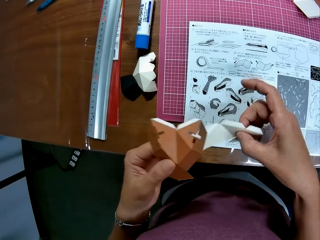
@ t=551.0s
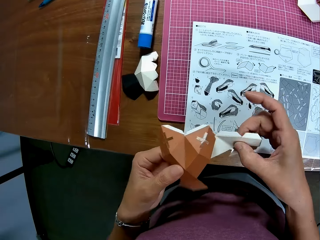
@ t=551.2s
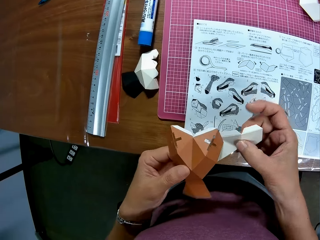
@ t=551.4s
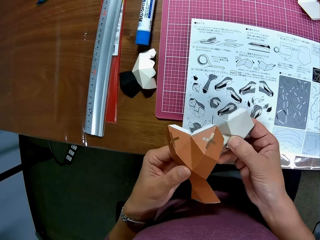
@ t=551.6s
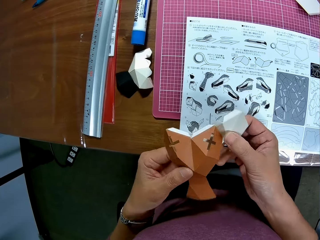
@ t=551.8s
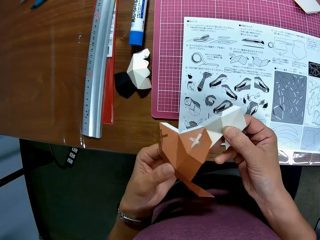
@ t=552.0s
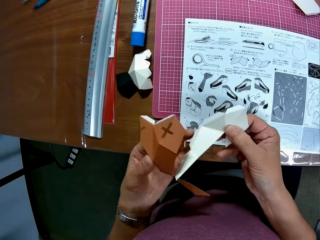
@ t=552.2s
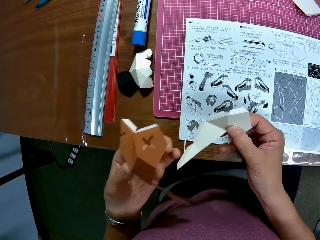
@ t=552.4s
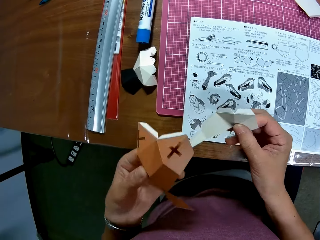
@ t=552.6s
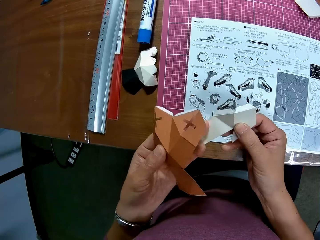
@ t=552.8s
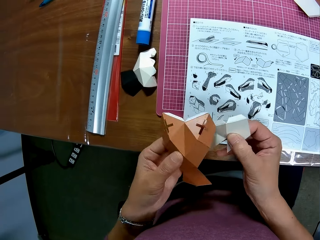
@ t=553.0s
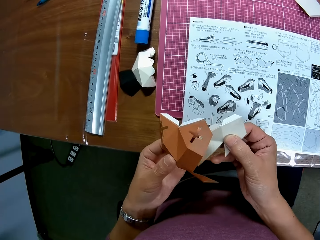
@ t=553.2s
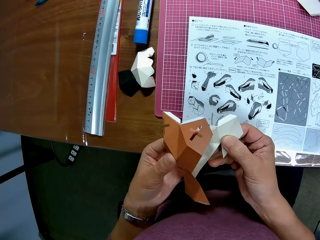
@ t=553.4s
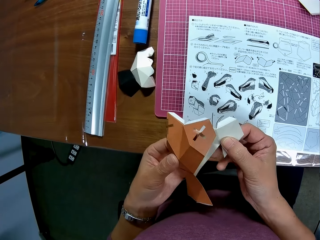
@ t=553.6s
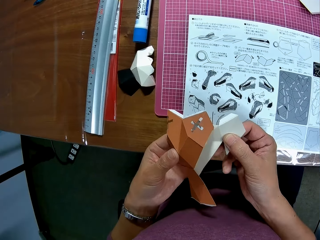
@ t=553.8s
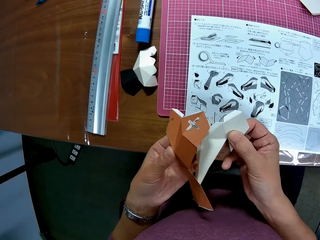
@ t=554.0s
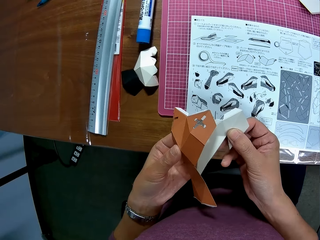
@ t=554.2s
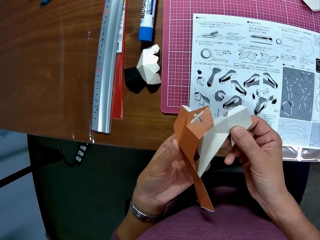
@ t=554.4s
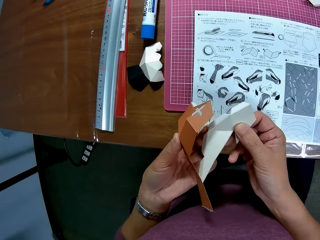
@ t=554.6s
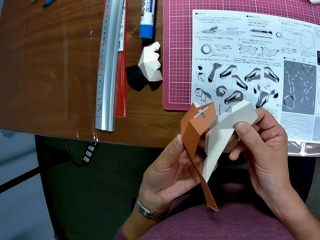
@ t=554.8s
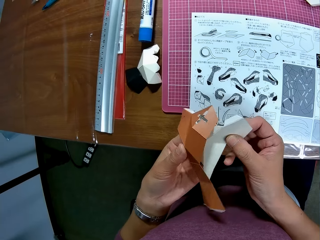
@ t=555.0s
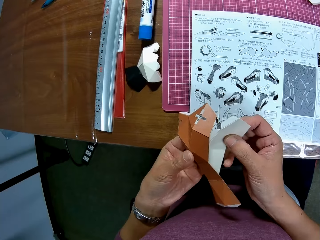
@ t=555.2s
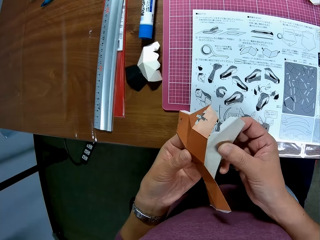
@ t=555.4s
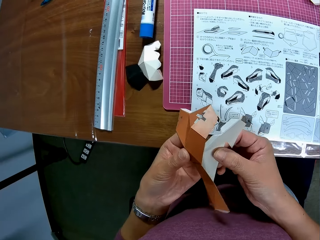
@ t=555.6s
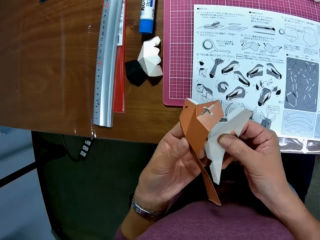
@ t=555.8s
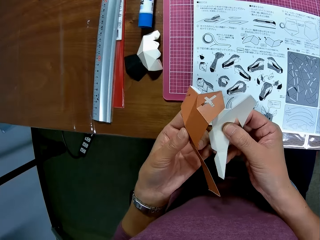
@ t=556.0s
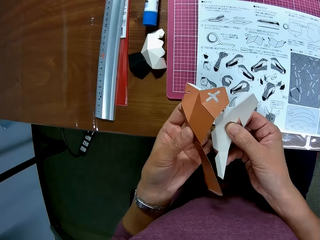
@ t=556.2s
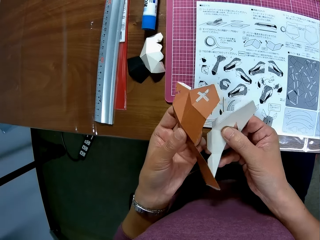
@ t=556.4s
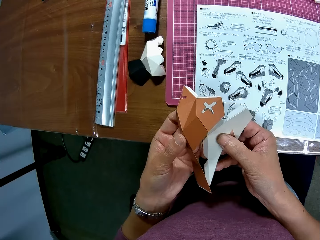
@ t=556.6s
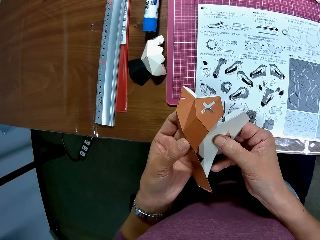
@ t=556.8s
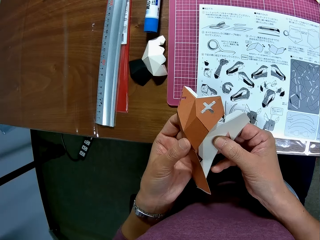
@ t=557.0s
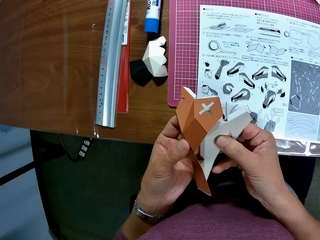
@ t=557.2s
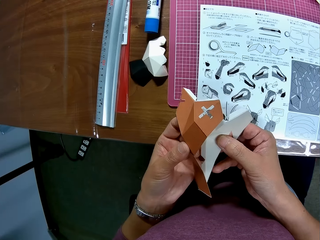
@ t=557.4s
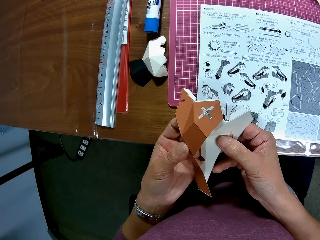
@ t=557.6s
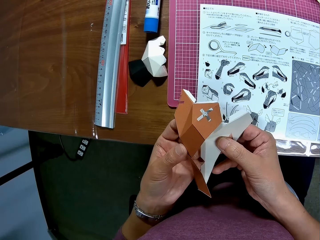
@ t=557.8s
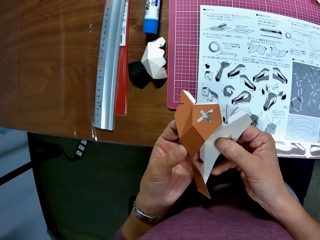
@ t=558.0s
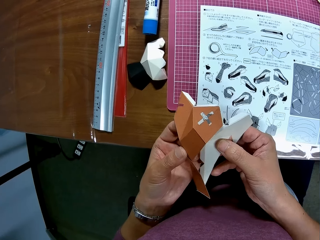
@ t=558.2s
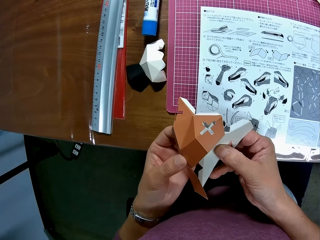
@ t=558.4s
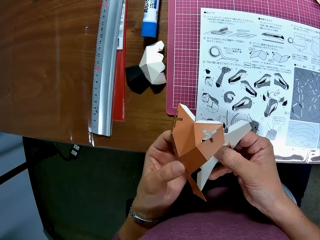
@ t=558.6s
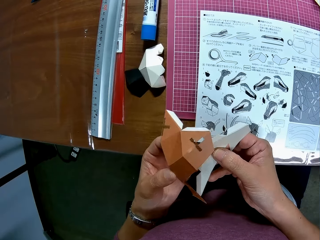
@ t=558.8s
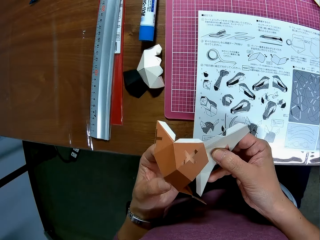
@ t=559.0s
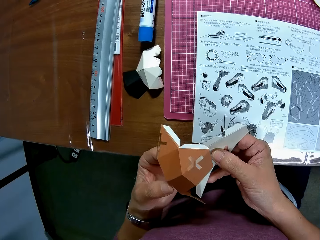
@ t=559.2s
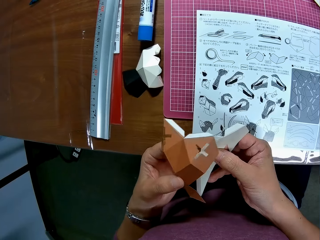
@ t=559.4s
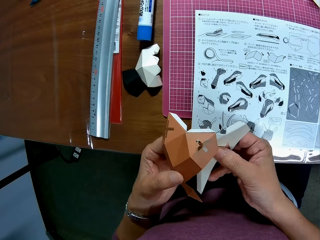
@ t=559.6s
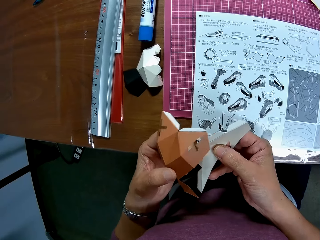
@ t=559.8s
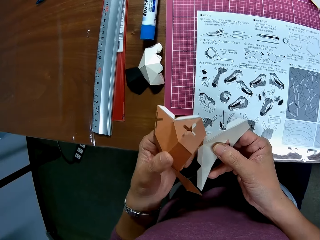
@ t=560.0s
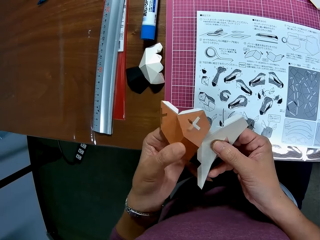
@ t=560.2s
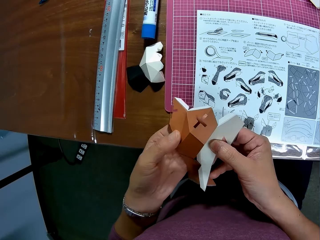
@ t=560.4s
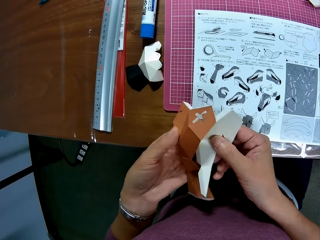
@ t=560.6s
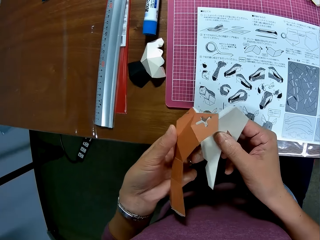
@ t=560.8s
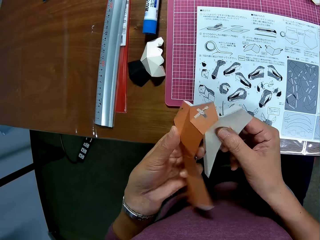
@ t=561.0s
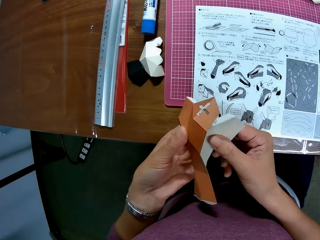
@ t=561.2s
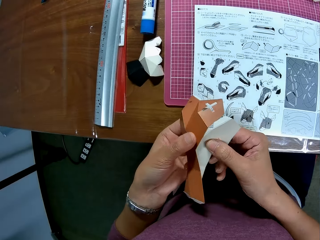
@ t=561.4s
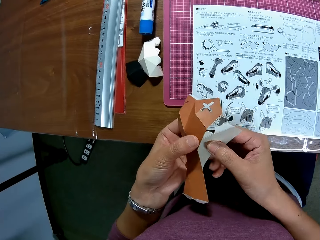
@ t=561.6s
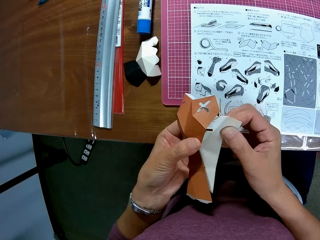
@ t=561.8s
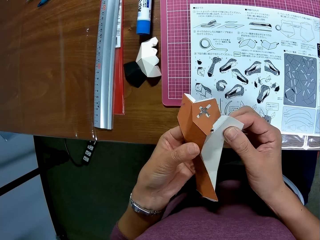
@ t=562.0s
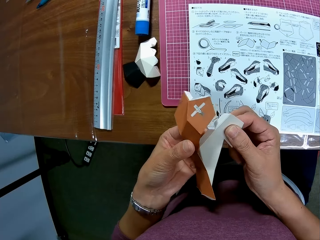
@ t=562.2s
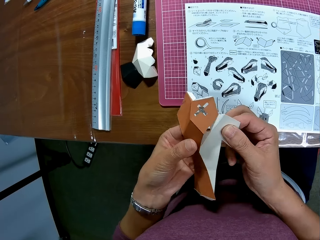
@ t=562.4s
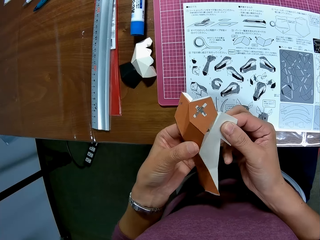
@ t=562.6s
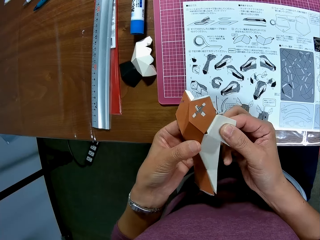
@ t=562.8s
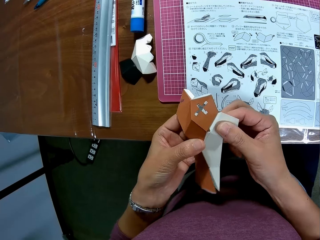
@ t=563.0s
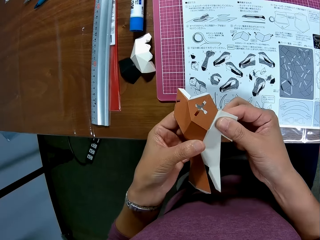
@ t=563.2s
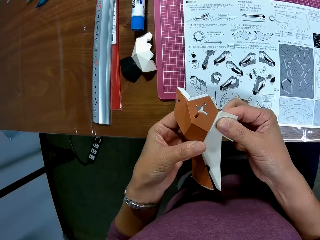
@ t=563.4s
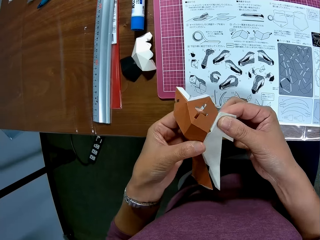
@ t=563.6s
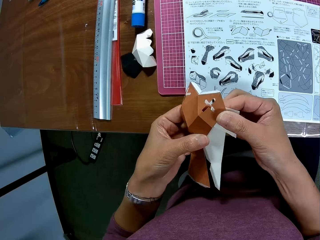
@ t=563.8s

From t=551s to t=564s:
The camera wearer rotates a piece of the crafting papers. They hold both paper crafts. They stare at the paper crafts.

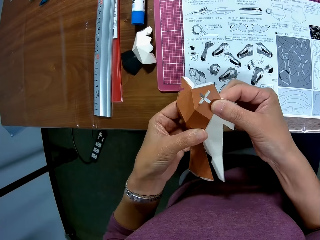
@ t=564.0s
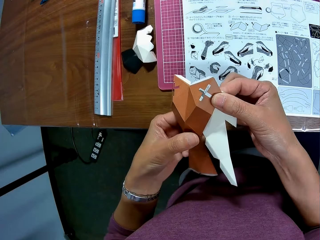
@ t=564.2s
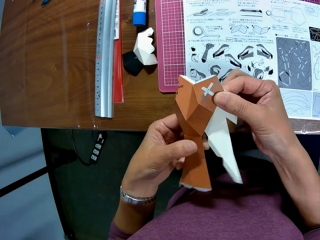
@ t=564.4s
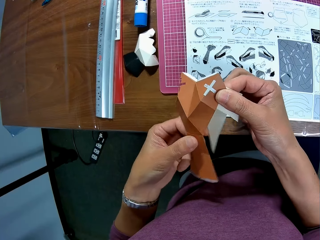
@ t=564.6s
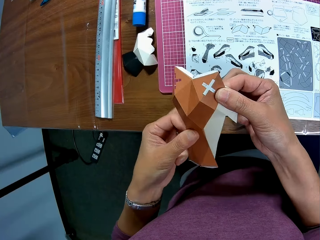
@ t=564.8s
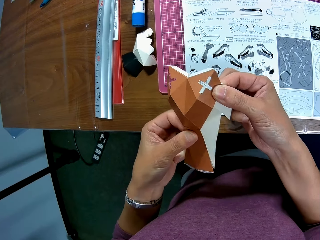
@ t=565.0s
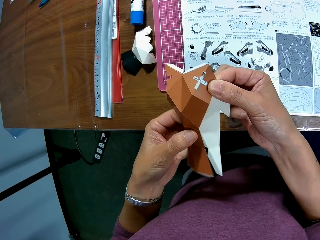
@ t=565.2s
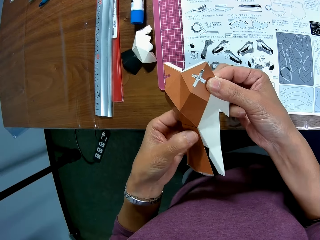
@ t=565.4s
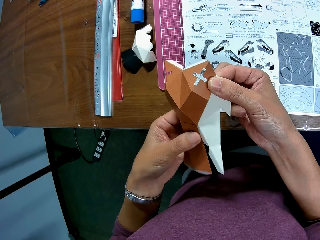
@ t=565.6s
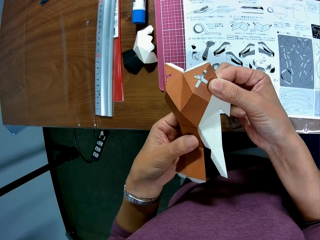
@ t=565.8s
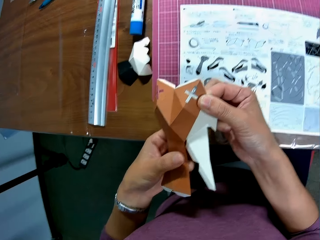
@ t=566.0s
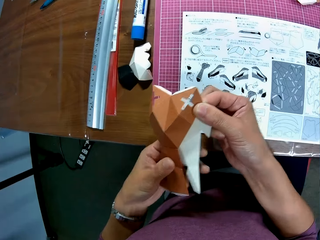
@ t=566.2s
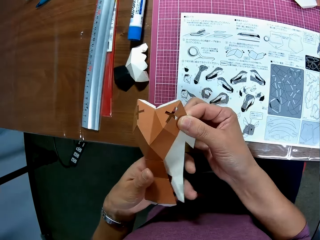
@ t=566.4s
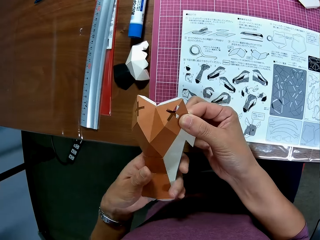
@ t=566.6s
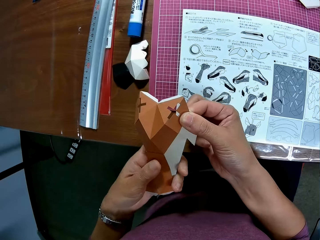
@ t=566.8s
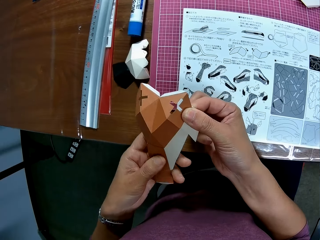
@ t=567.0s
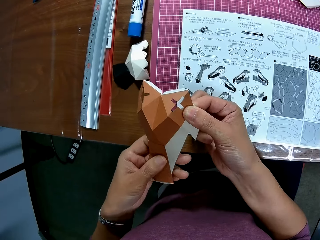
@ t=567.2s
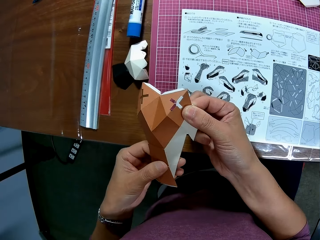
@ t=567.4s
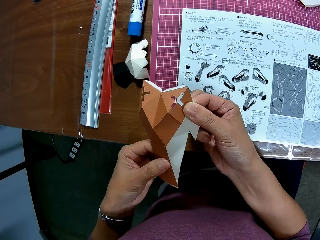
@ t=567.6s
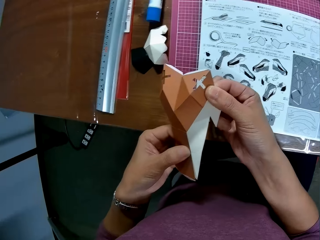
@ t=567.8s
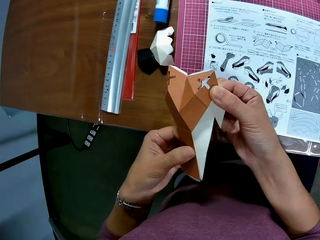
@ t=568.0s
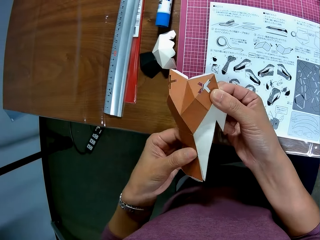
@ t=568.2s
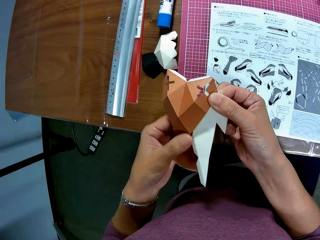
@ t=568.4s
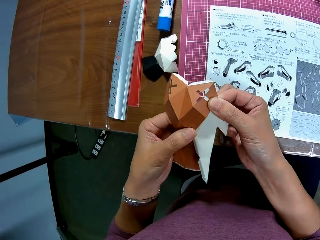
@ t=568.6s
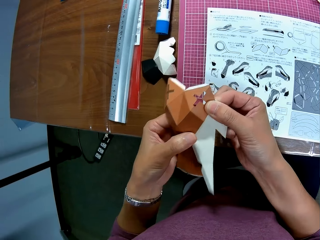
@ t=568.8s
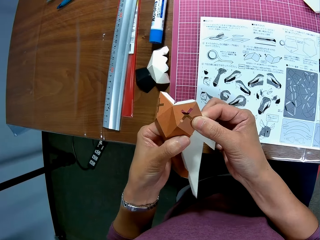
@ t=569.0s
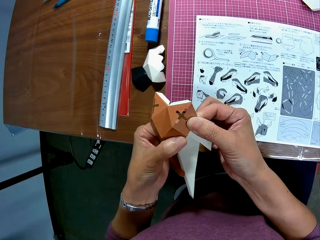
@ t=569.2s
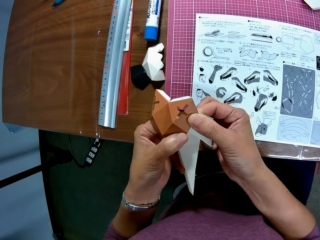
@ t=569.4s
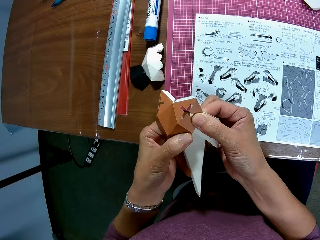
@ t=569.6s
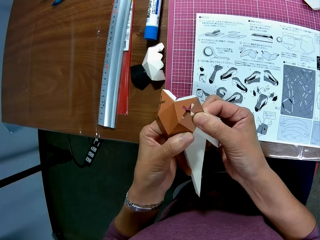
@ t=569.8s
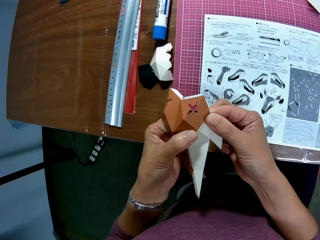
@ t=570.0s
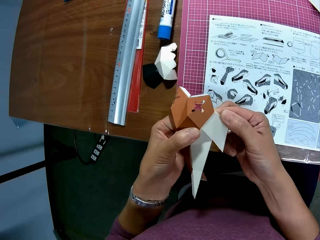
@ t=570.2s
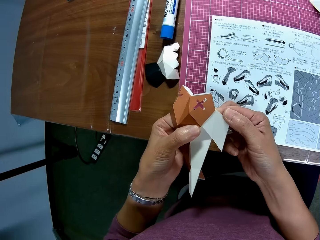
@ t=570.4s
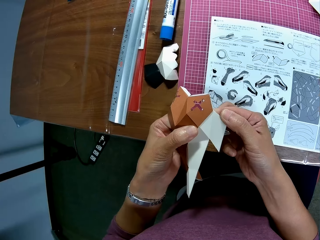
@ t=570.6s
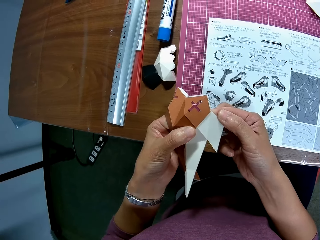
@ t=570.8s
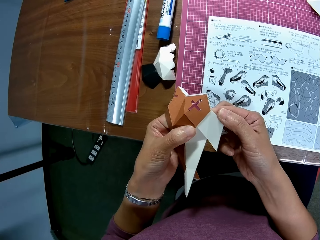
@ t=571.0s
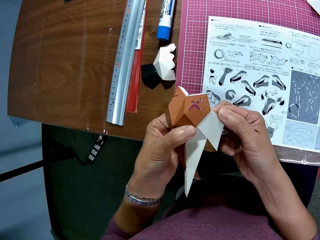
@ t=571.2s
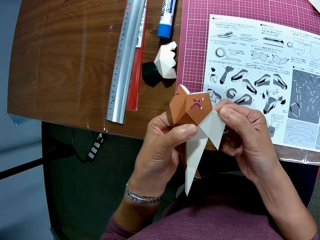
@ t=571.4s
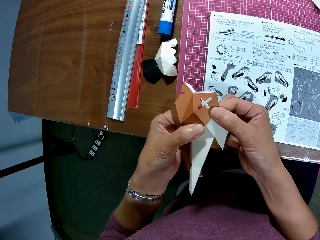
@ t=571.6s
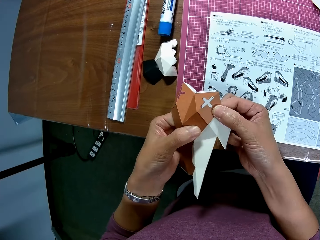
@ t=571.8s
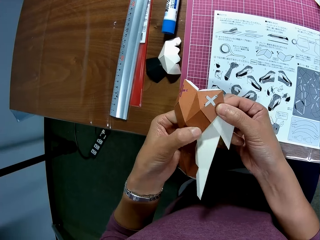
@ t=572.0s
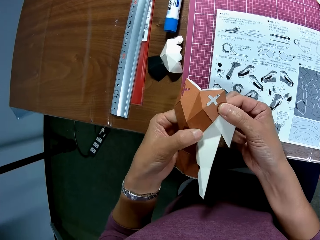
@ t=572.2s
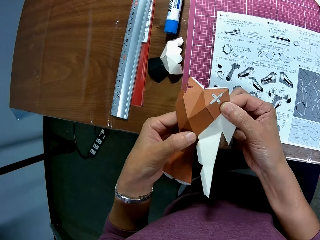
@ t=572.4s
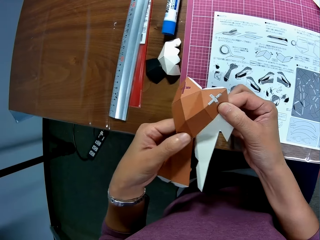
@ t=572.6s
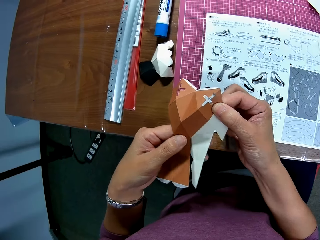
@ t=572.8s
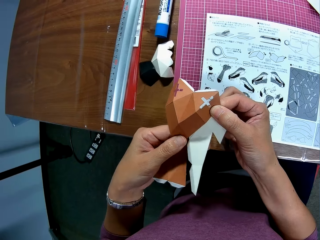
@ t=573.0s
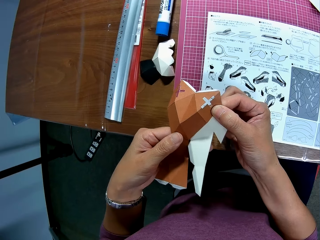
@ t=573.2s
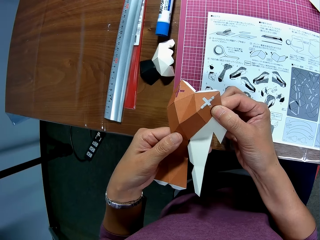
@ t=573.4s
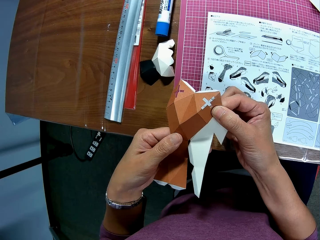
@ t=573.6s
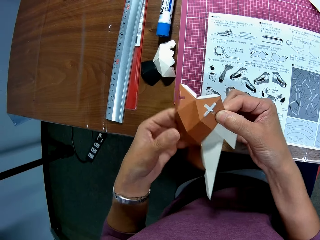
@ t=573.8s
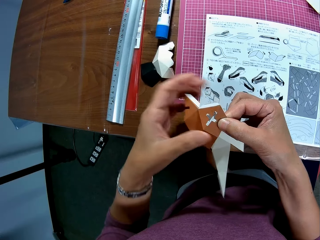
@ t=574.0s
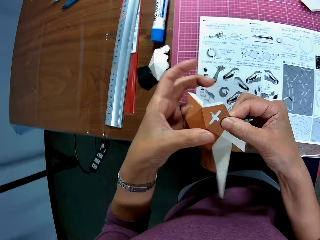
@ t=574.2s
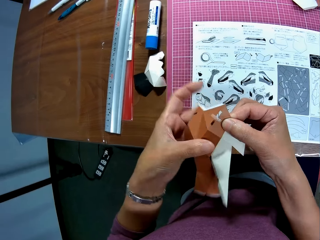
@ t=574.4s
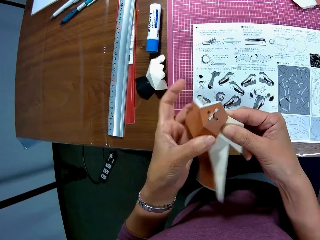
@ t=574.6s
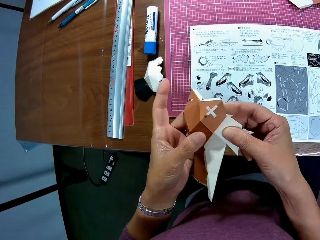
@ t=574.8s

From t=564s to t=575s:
The camera wearer holds both paper crafts. They press the paper crafts with fingers.
